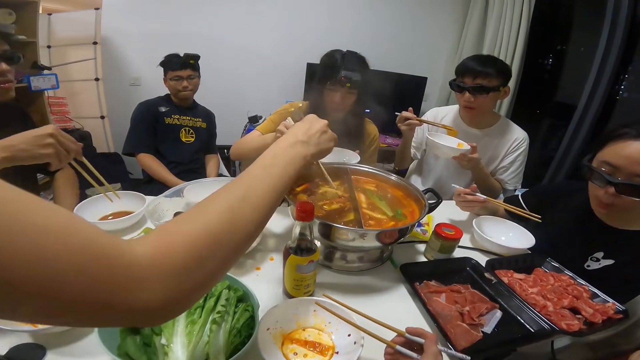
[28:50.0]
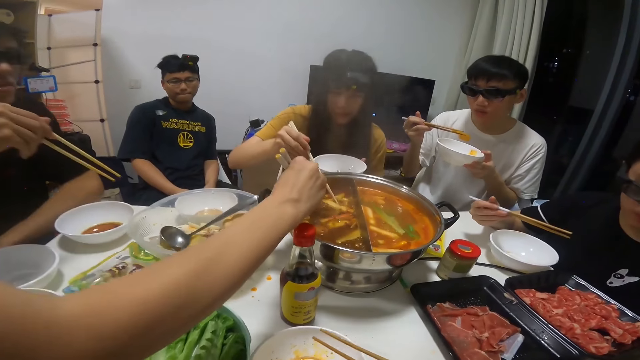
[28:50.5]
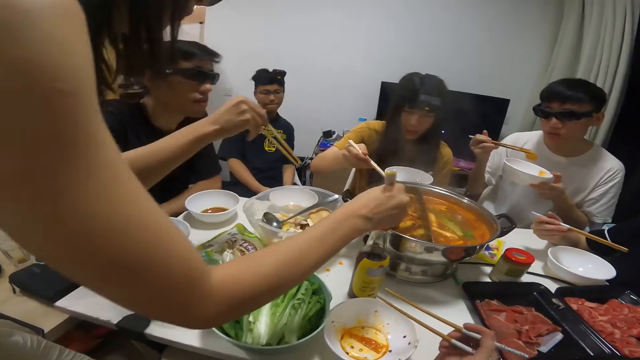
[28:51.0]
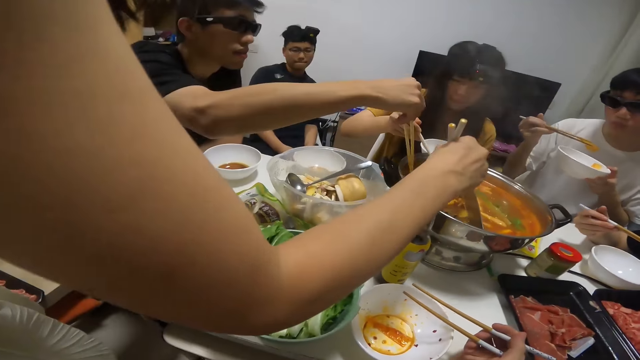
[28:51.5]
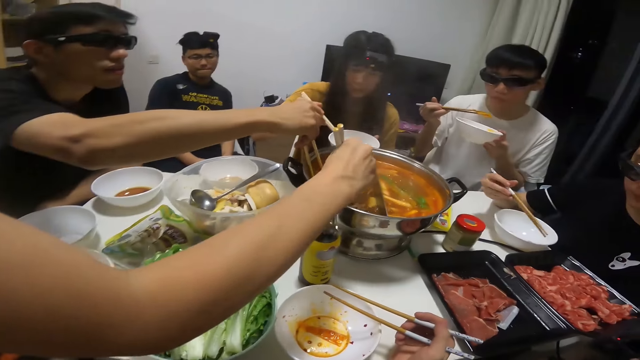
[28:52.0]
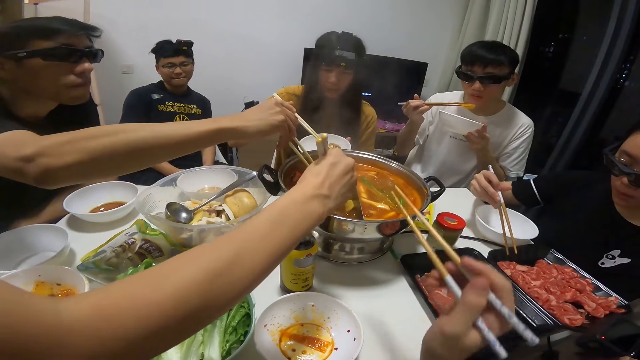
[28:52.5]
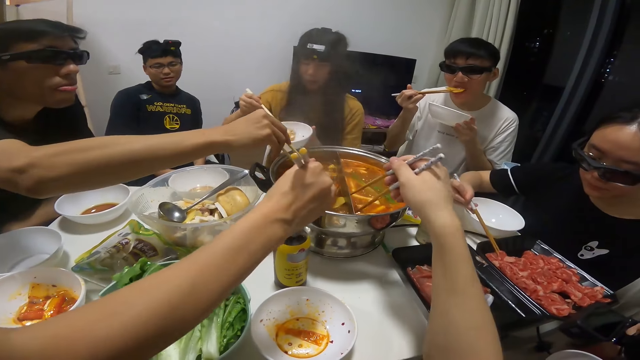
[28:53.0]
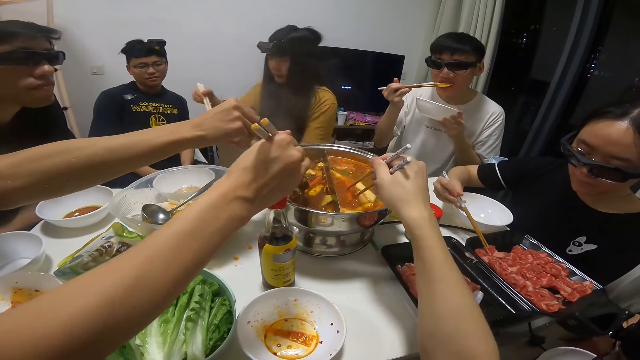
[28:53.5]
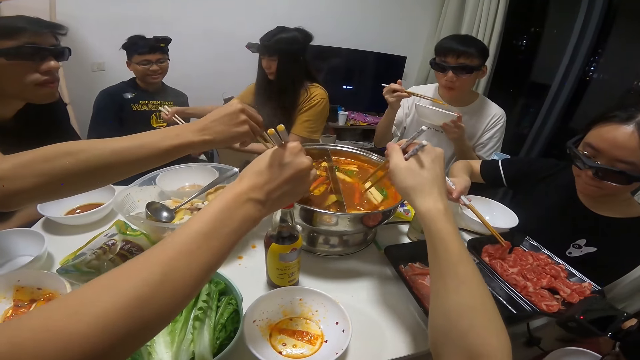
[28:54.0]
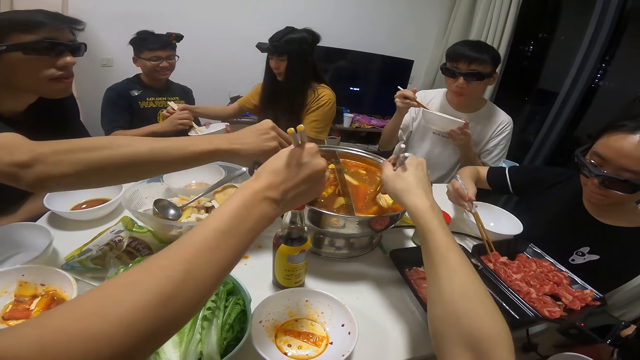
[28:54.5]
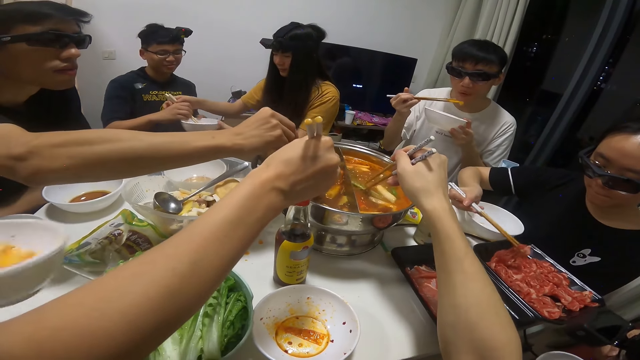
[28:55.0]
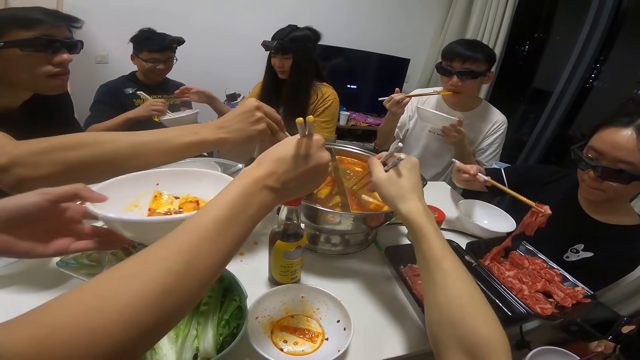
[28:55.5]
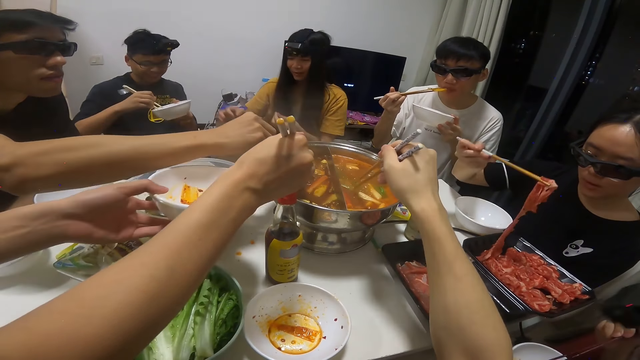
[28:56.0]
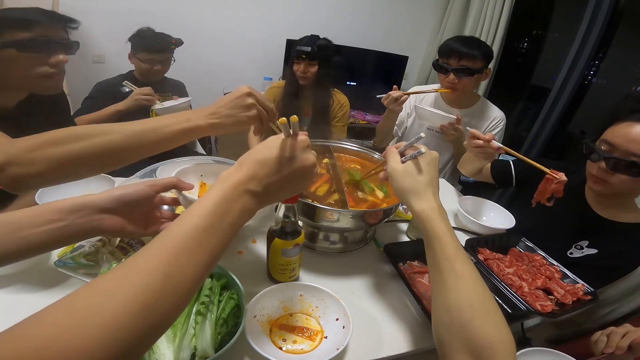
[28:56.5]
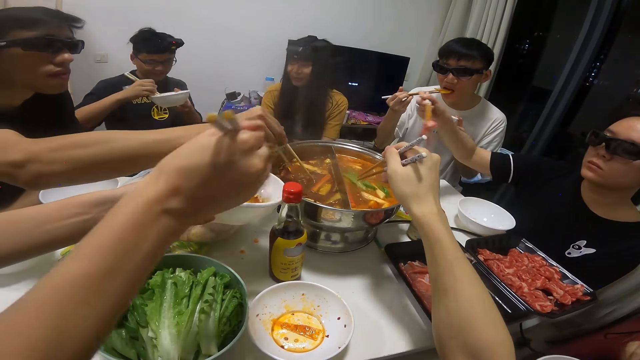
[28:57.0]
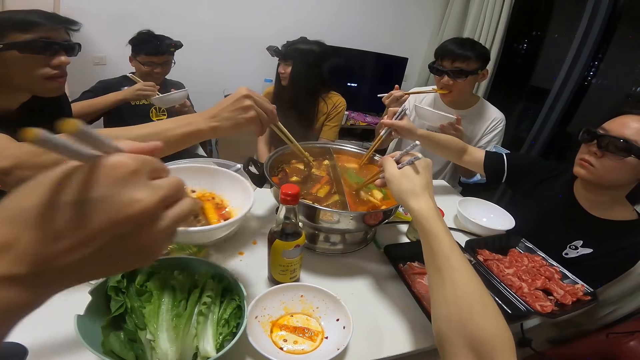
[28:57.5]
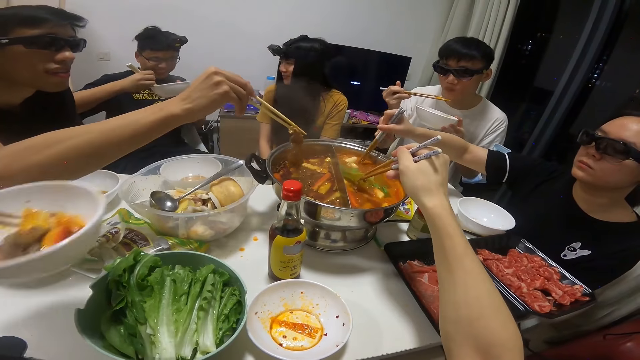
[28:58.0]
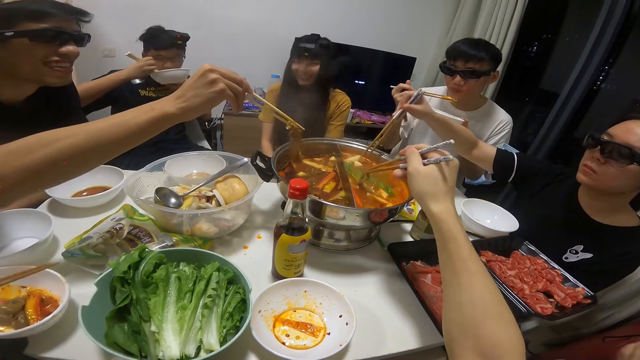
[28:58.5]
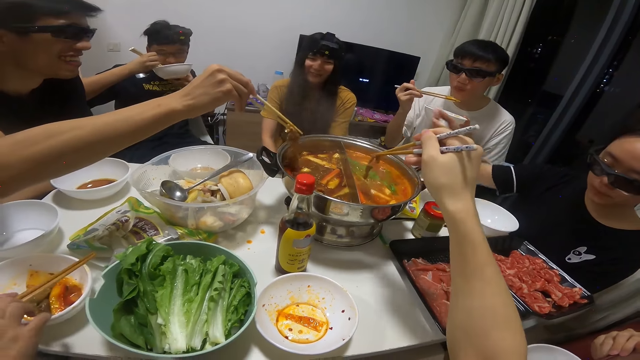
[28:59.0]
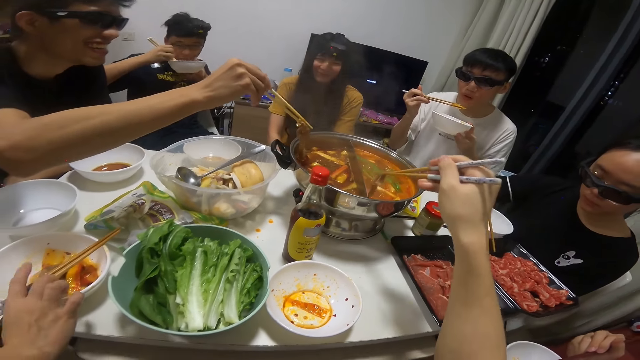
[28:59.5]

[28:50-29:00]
A man searches through the big soup bowl on the table with the pair of chopsticks in his right hand. A woman picks raw meat from a tray on the table with the pair of chopsticks in her right hand. The camera wearer holds the chopsticks with her right hand. She searches through the big soup bowl on the table with the pair of chopsticks in her right hand. Another woman passes her chopsticks and plate to another man's hands with both hands. A third woman carries her plate from the table with her left hand. The third woman picks a piece of meat from the big soup bowl on the table with the pair of chopsticks in her right hand. The third woman drops the piece of meat from the big soup bowl on the table into her plate with the pair of chopsticks in her right hand. The first woman drops the raw meat into the big soup bowl on the table with the pair of chopsticks in her right hand. The first man picks a piece of meat from the big soup bowl with the pair of chopsticks in his right hand. The third woman places her plate on the table with her right hand. The second man eats the biscuit in his plate with the pair of chopsticks in his right hand. The camera wearer picks a piece of meat from the big soup bowl with the pair of chopsticks in her right hand. The first woman picks another raw meat from the tray on the table with the pair of chopsticks in her right hand.

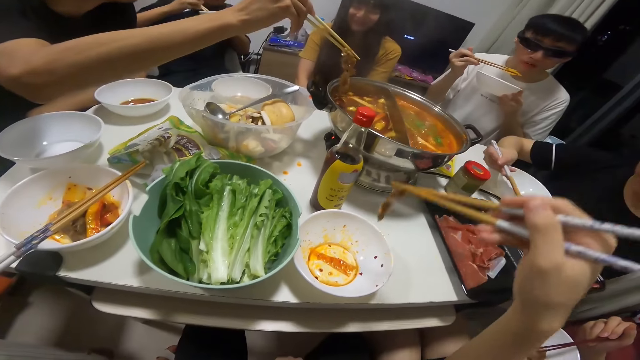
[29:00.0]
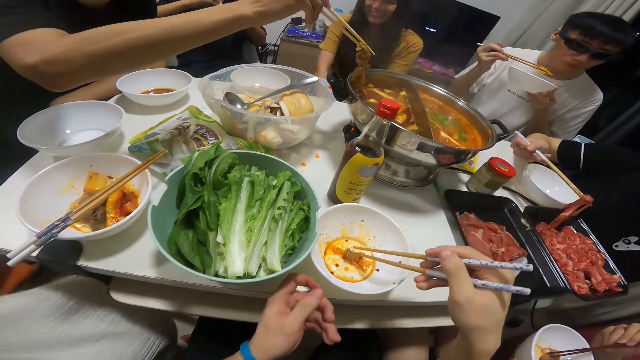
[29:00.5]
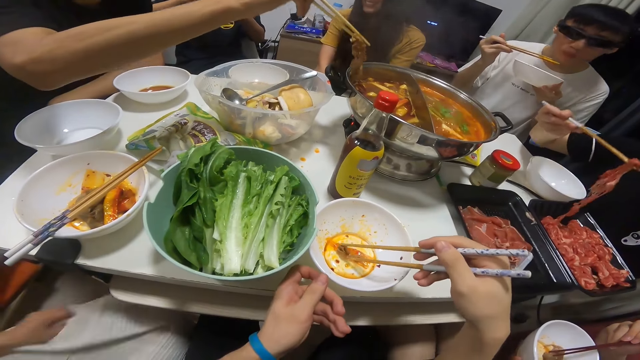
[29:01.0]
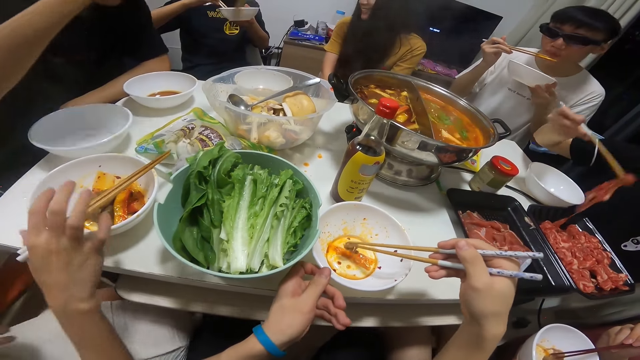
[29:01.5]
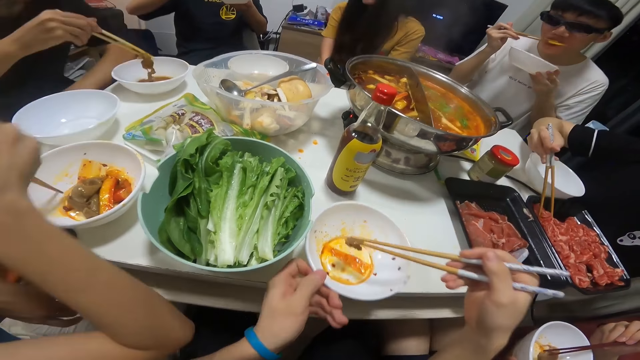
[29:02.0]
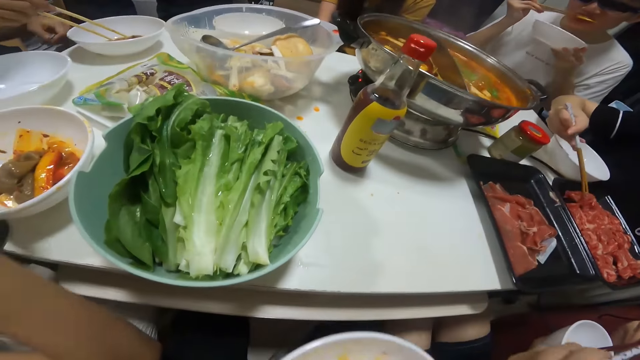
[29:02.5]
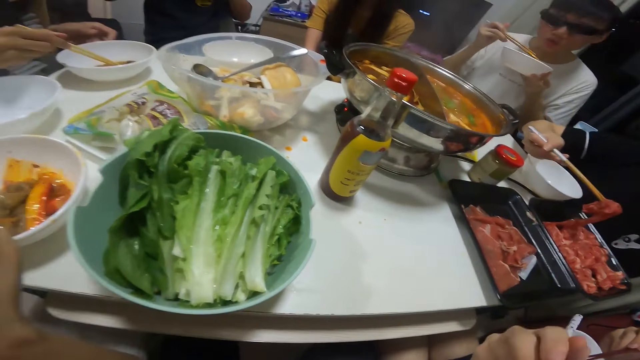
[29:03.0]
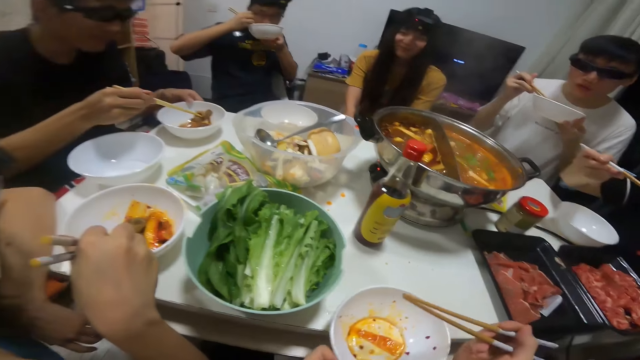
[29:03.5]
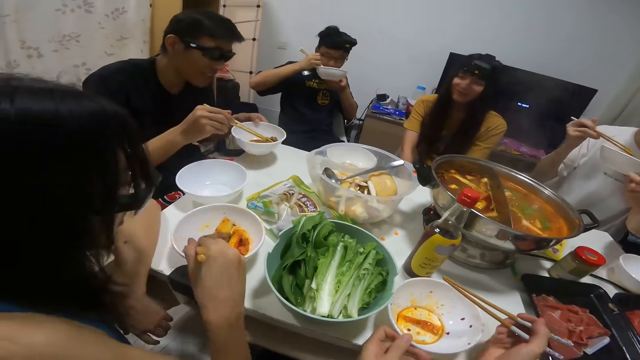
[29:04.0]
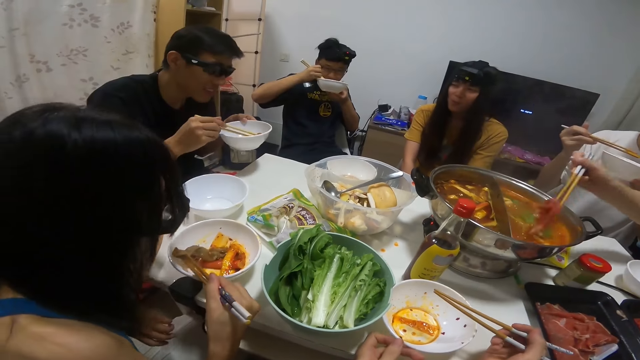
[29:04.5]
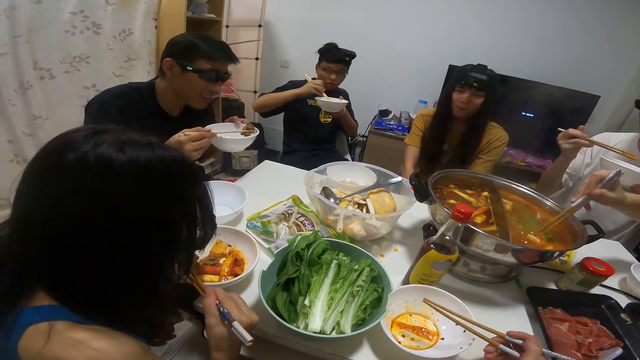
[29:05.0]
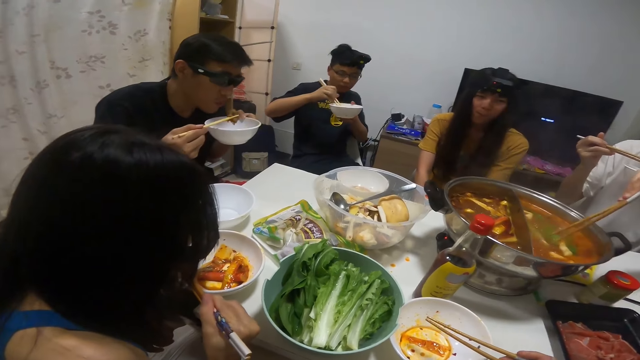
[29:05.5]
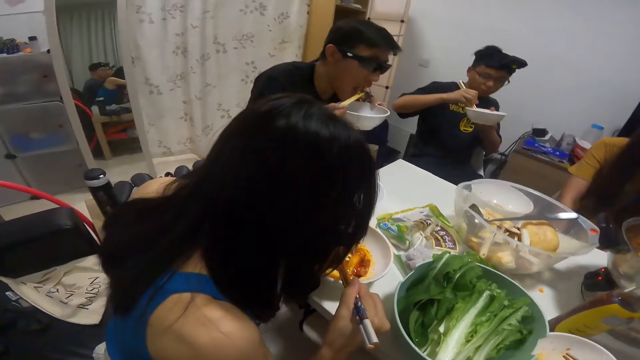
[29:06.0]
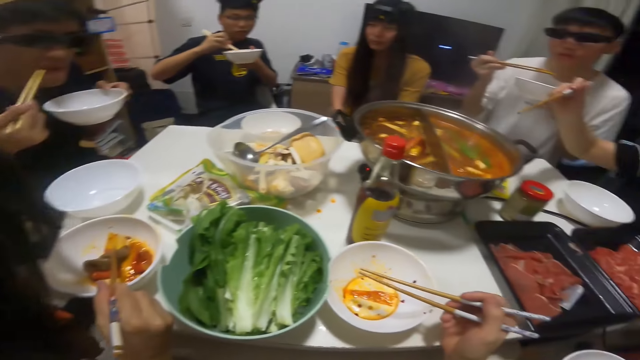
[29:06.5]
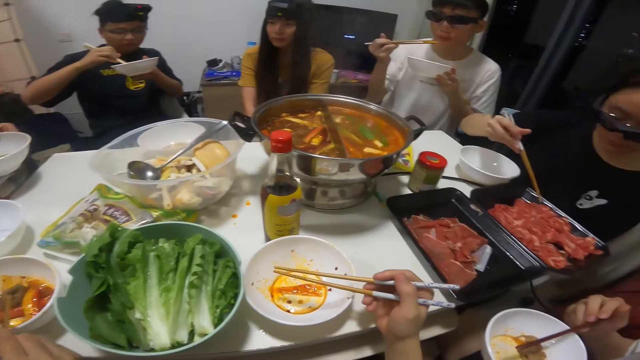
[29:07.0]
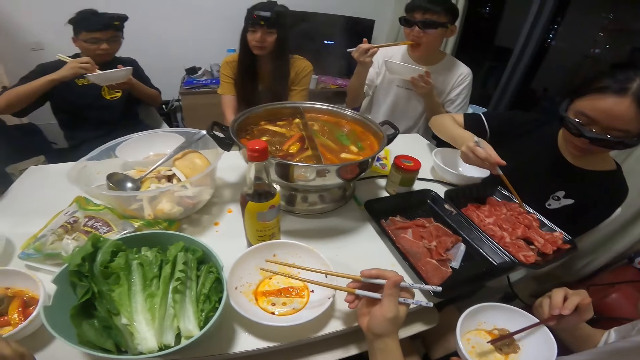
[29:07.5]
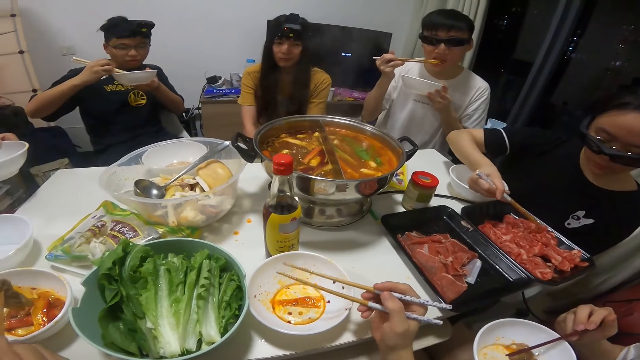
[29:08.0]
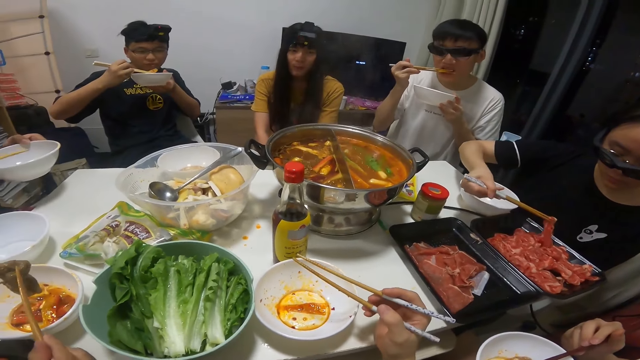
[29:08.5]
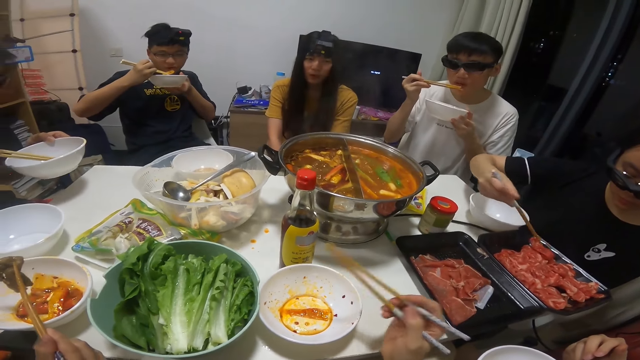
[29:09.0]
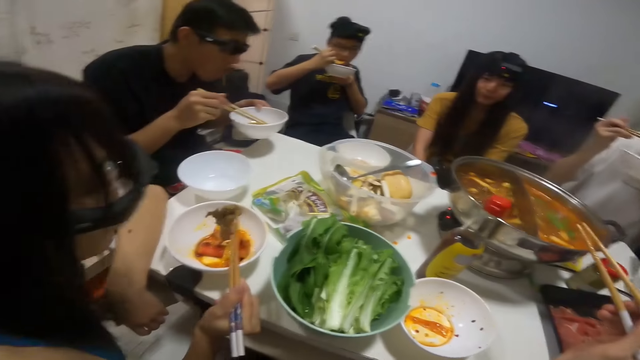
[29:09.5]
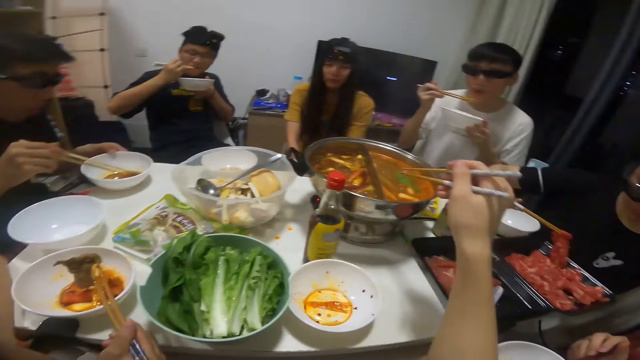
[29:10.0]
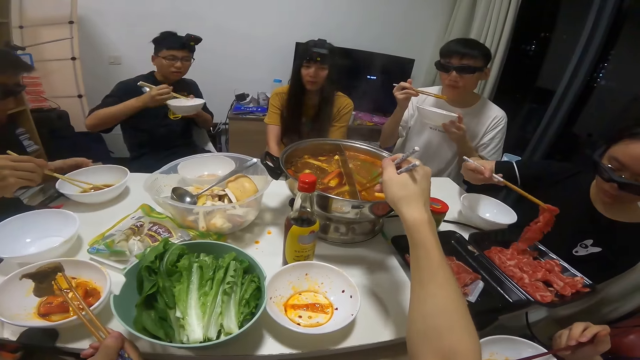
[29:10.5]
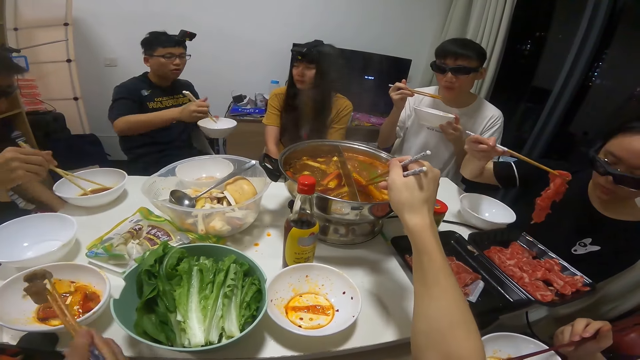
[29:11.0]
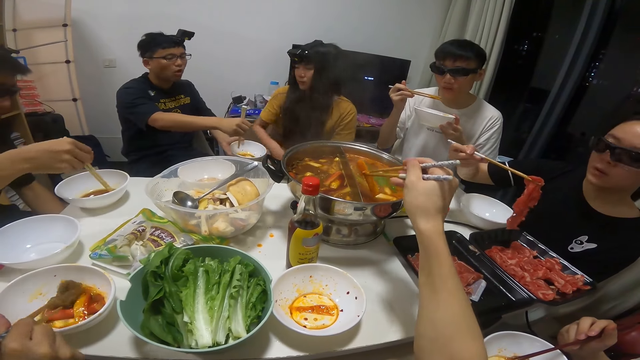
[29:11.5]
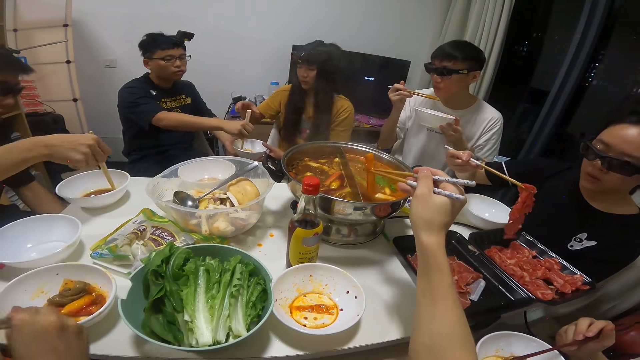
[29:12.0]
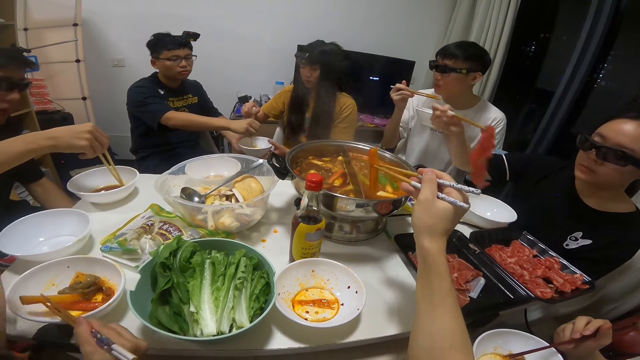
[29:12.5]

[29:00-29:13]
The camera wearer drops the piece of meat from the big soup bowl in her plate on the table with the pair of chopsticks in her right hand. A man drops the piece of meat from the big soup bowl in his plate on the table with the pair of chopsticks in his right hand. The camera wearer raises her plate on the table to her face with her left hand. She eats the piece of meat in her plate with the chopstick in her right hand. She places her plate on the table with her left hand. The man raises his plate from the table to his face with his left hand. A woman drops the raw meat from the tray into the big soup bowl on the table with the pair of chopsticks in her right hand. The man eats the piece of meat in his plate with the pair of chopsticks in his right hand. The woman picks another raw meat from the tray with the pair of chopsticks in her right hand. The man drops his plate on the table with his left hand. The camera wearer picks a sausage from the big soup bowl with the chopsticks in her right hand. Another man passes his plate and chopsticks to another woman.
